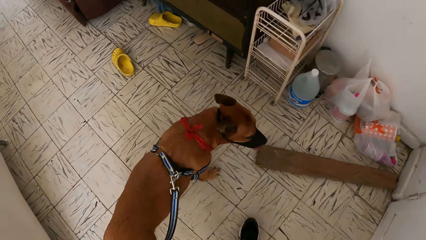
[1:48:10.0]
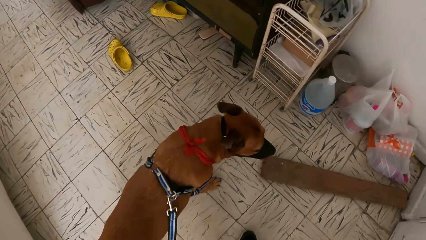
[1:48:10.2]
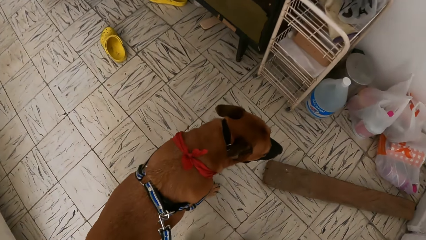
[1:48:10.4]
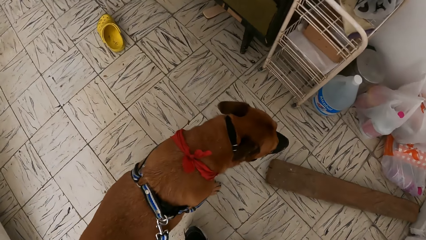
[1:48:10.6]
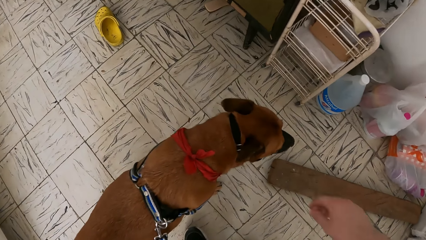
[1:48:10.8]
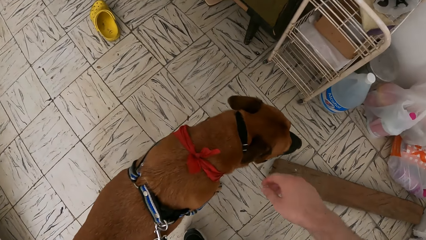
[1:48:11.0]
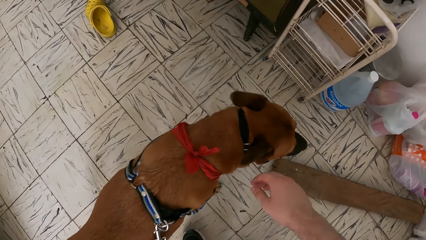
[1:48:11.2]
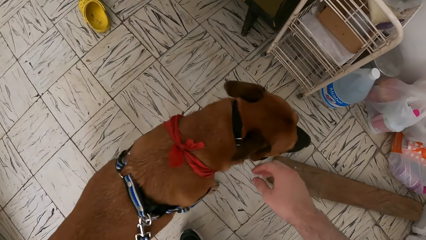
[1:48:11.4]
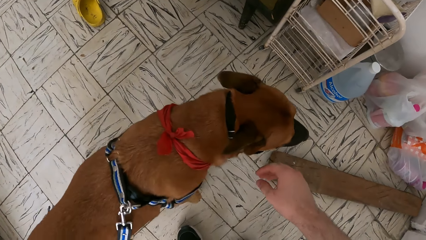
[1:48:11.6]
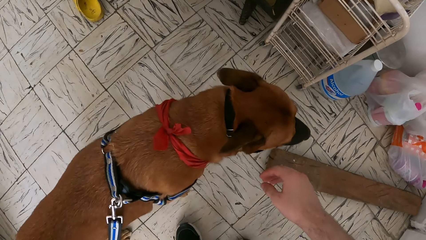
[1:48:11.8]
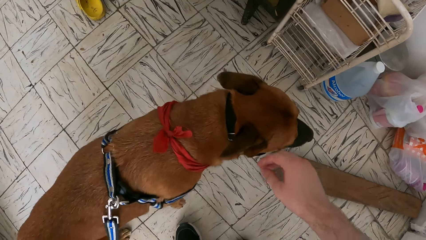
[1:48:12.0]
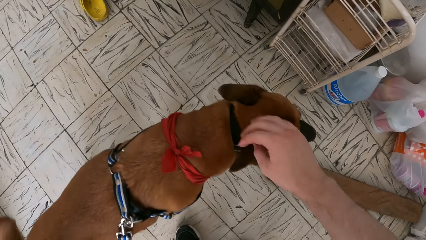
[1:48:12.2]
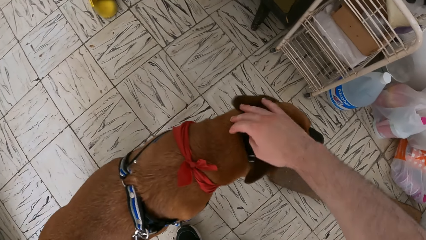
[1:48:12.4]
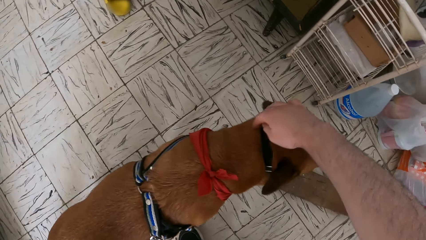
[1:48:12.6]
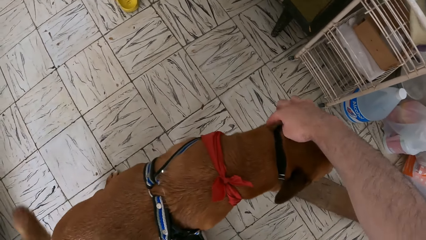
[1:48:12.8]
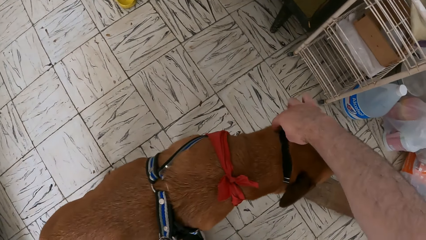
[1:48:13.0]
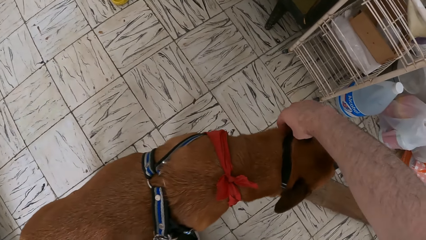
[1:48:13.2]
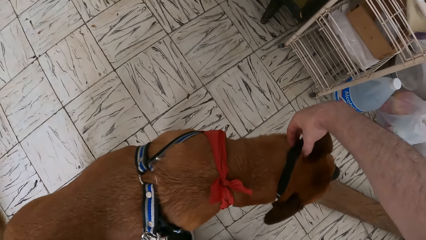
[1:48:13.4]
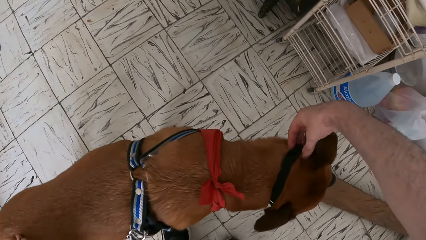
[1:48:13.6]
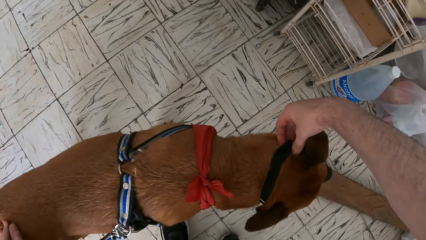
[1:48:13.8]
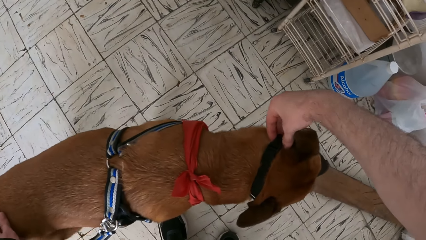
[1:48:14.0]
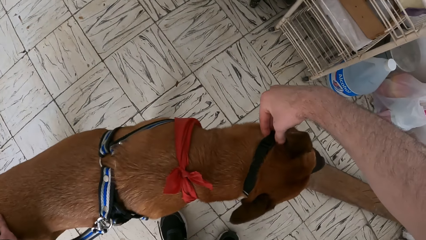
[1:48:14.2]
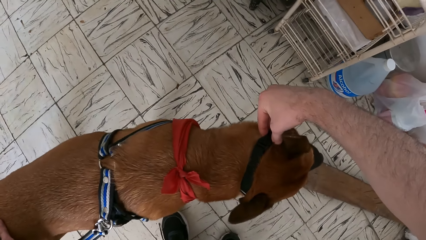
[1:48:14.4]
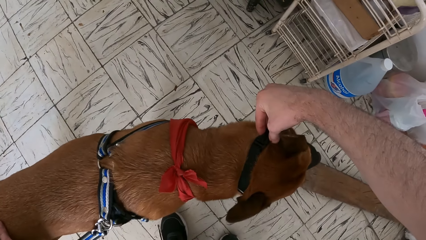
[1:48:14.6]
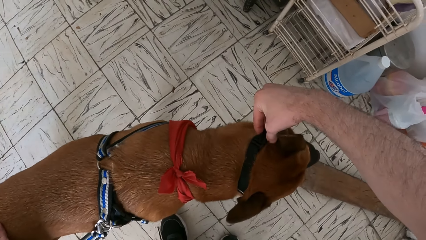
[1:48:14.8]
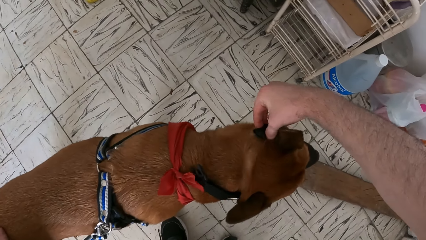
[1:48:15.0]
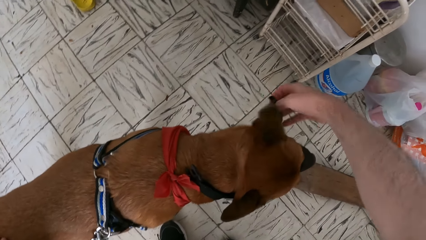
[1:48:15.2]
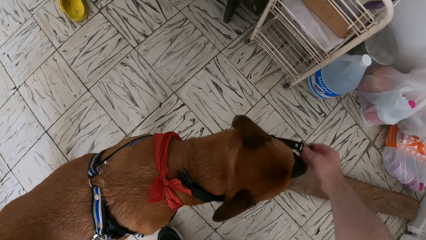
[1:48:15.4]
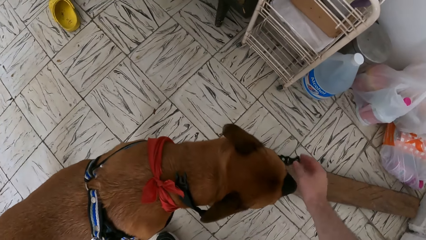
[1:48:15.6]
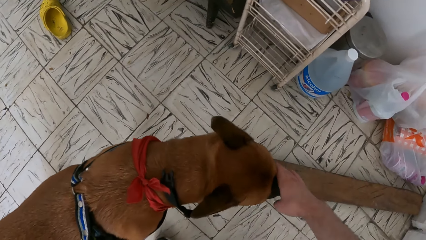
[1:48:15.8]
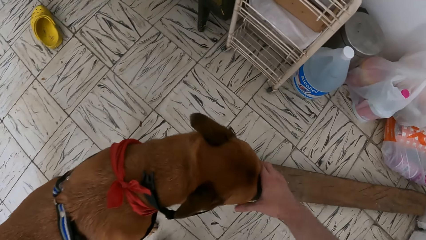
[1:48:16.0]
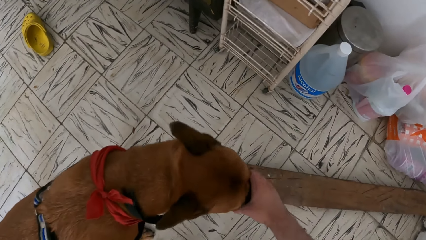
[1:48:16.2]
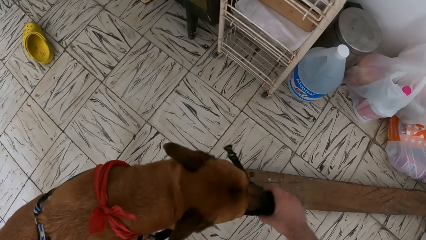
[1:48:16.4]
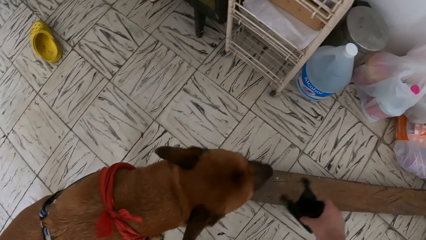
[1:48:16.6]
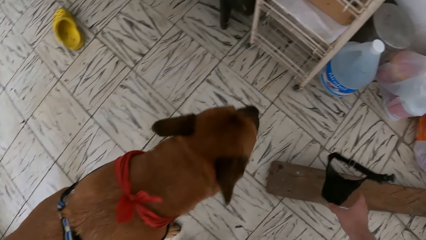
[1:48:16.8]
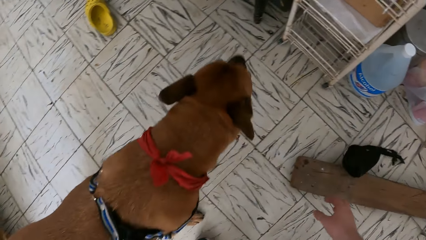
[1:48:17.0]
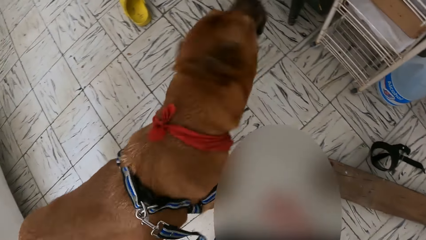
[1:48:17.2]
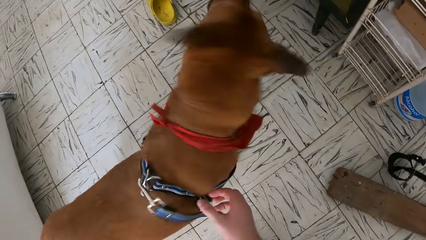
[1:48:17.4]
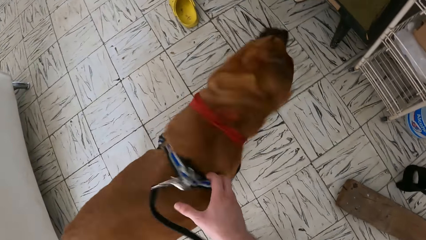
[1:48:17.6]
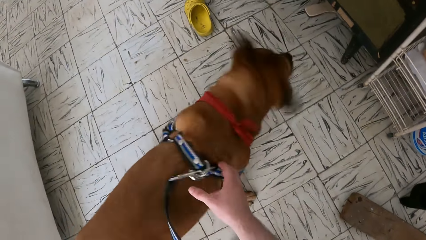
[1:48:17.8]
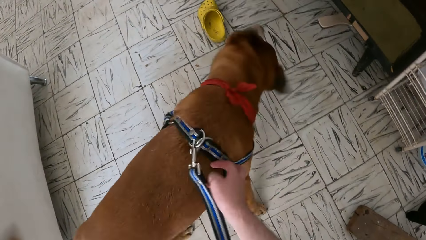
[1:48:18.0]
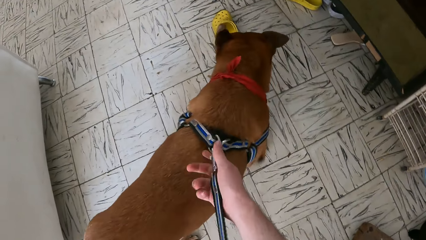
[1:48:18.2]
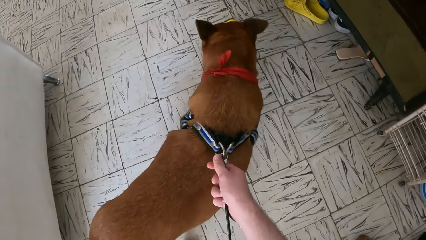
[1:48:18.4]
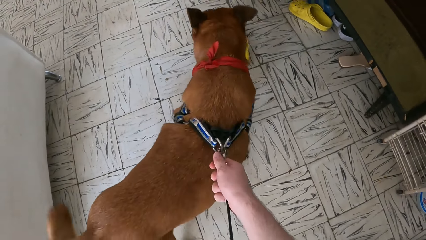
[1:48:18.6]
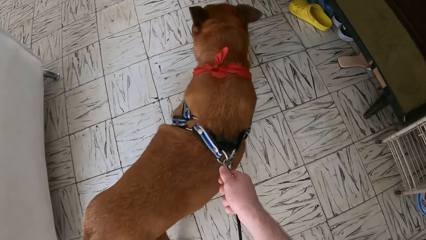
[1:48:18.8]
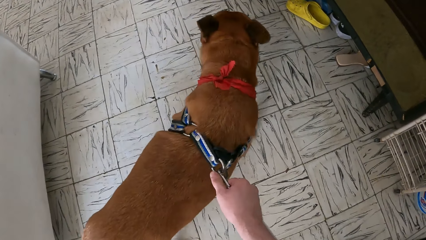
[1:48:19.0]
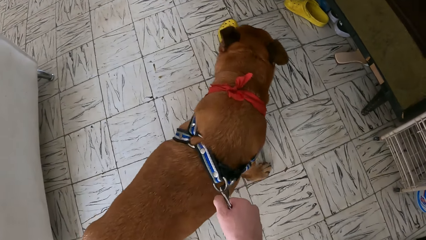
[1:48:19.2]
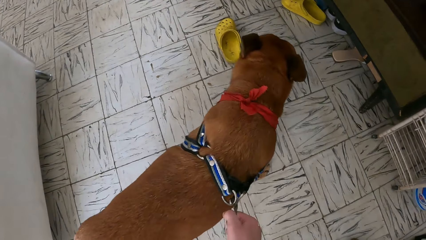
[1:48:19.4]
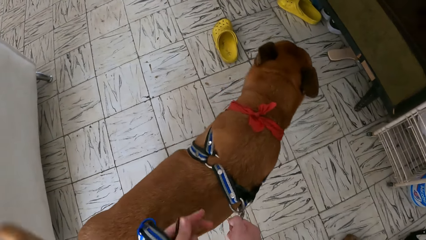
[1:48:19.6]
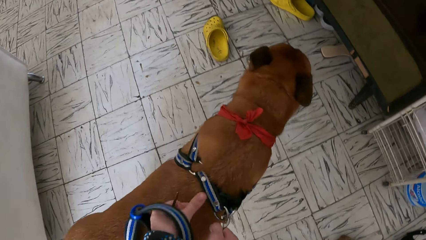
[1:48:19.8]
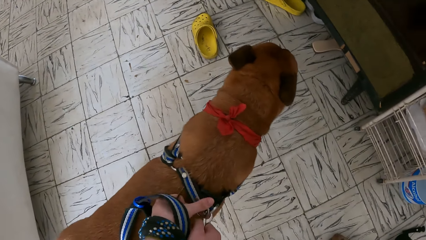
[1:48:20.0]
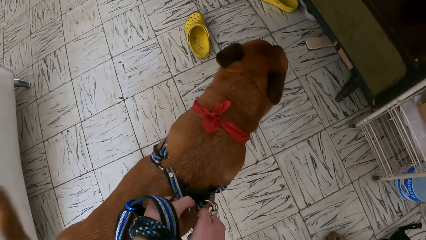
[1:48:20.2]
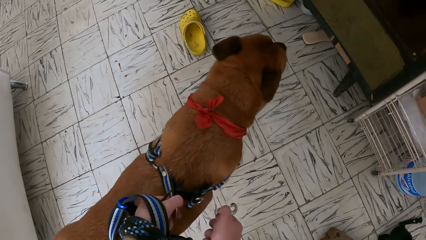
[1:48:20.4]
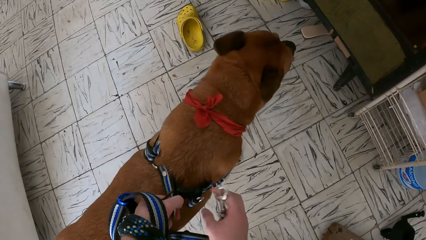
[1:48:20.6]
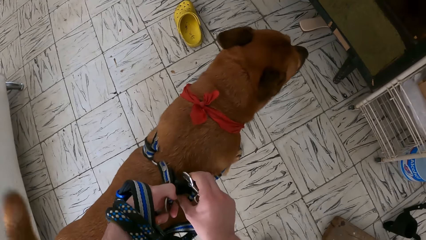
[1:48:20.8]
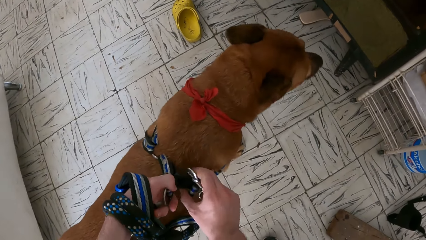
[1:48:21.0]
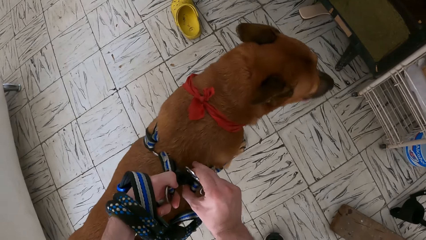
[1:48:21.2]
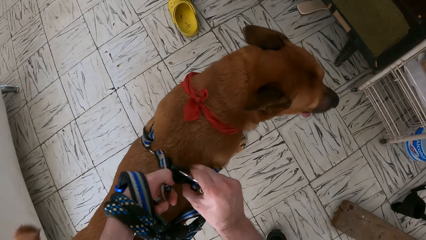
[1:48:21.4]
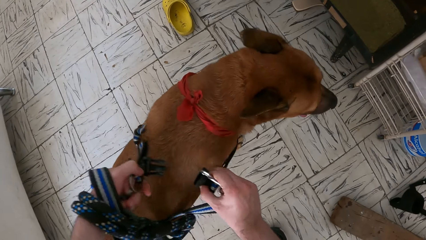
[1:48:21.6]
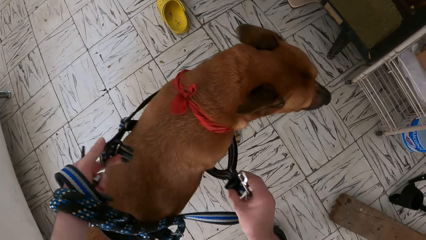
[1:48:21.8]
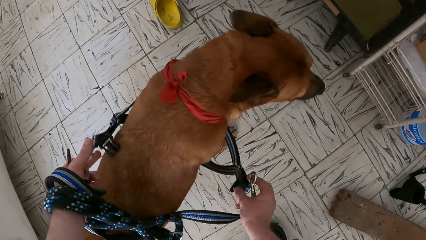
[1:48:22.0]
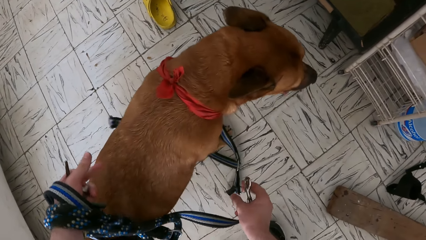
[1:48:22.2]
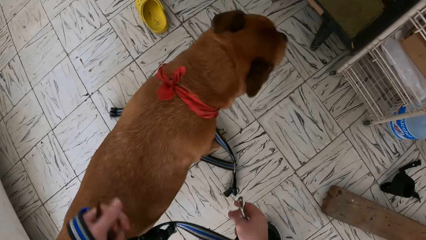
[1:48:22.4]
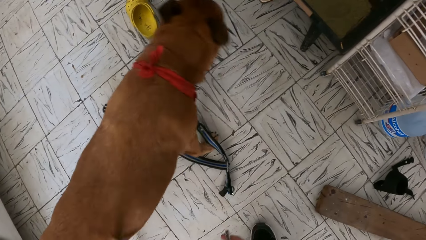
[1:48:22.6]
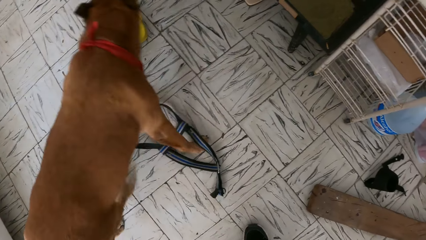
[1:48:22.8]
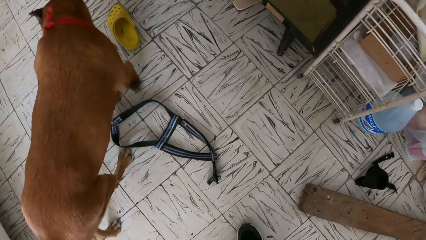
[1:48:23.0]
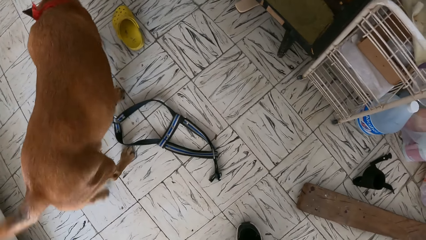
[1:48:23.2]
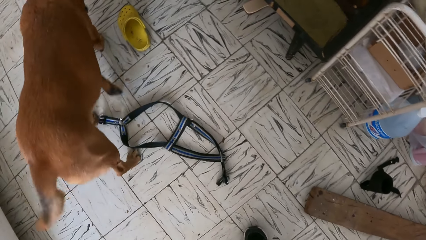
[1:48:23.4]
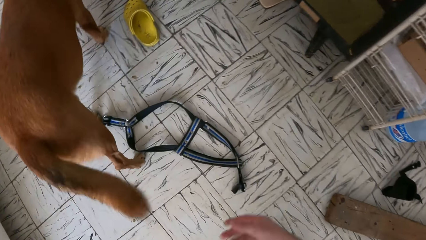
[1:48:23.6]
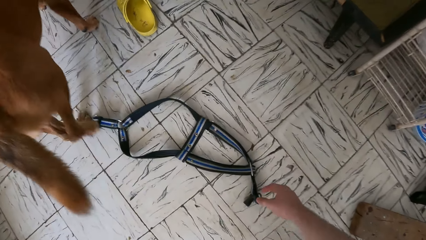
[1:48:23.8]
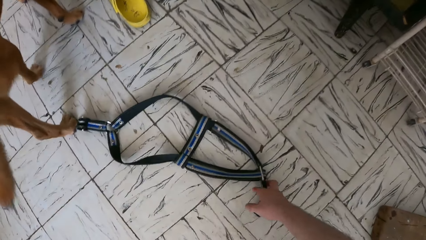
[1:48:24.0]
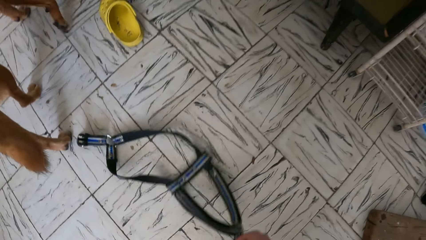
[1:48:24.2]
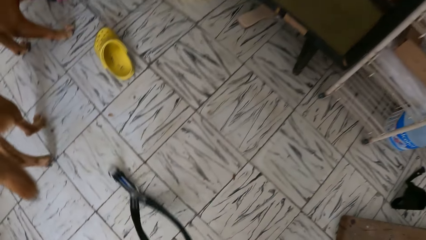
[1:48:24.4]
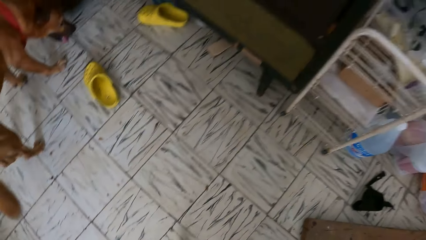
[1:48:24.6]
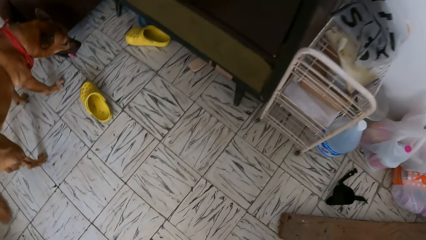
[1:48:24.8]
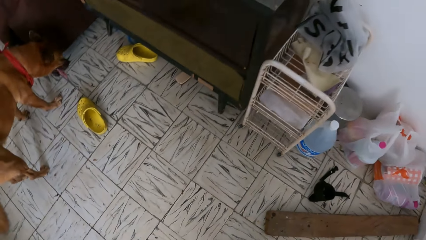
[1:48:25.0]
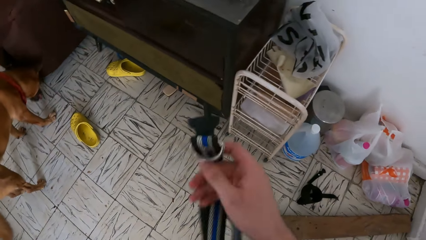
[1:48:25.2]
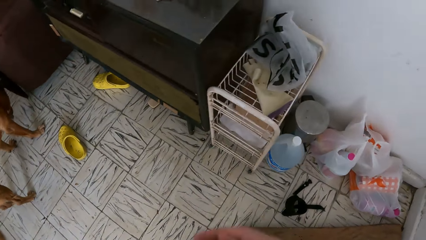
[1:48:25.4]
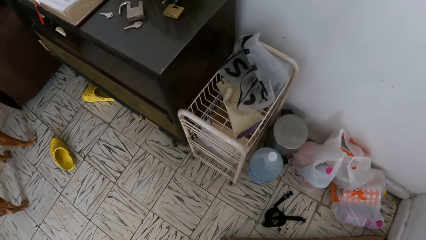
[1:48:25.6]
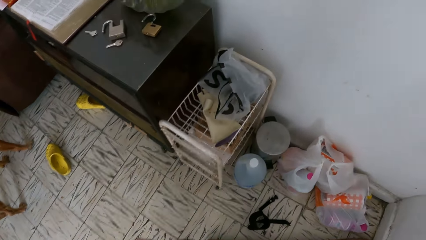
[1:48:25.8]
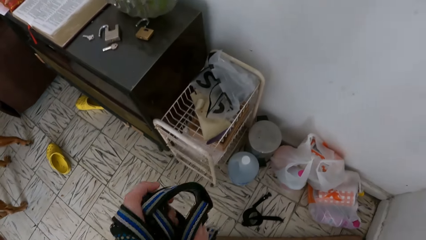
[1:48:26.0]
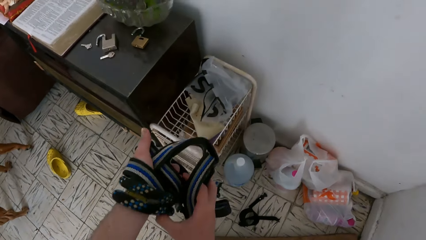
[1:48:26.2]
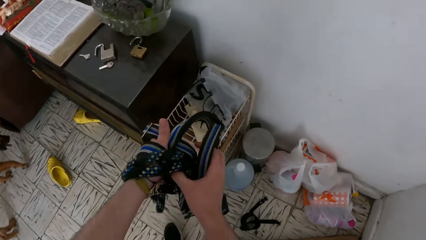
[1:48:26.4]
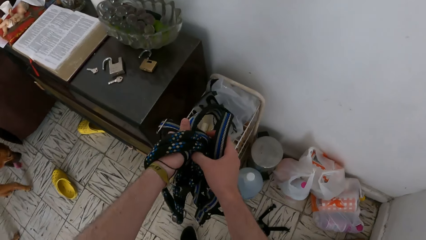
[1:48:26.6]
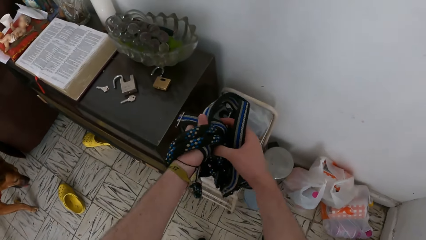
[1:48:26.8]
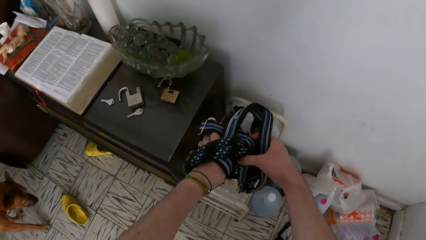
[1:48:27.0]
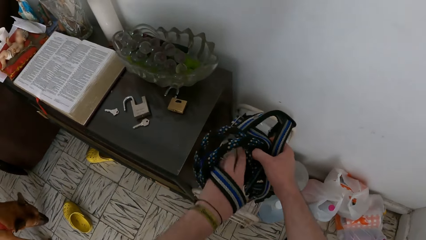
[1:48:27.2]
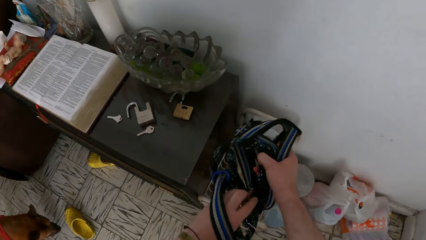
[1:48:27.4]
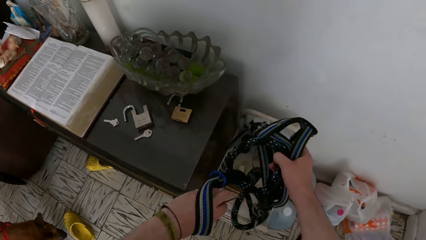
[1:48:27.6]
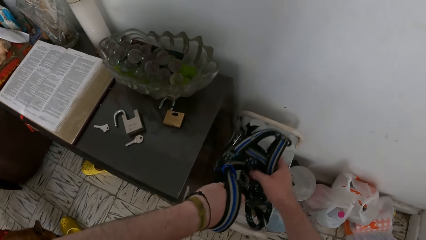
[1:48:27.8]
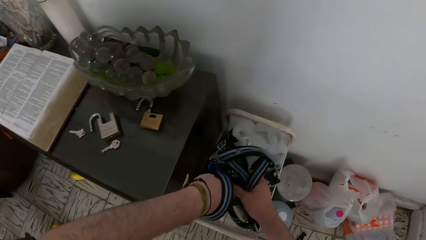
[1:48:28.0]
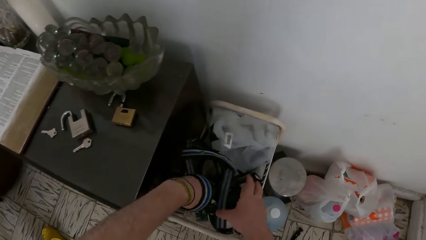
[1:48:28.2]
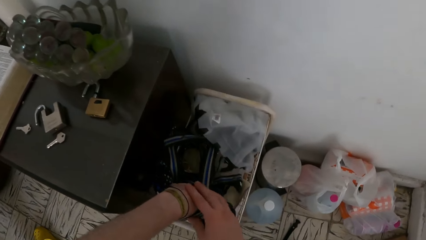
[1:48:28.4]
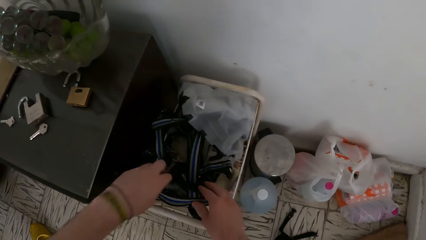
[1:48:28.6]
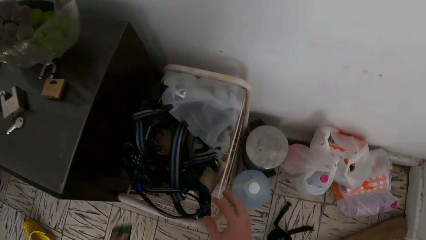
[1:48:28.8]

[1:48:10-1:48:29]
The camera wearer moves towards the dog. He holds the dog. He holds the muzzle with his hand. He removes the muzzle from the dog. He detaches the muzzle. He holds the muzzle. He throws down the muzzle. He holds the dog leash with his right hand. He holds the dog leash with both hands. He removes the dog leash with his right hand. He removes a dog harness with both hands. He drops the dog harness down. He picks up the dog harness on the floor. He moves his hand. He puts the dog leash on a rack.
